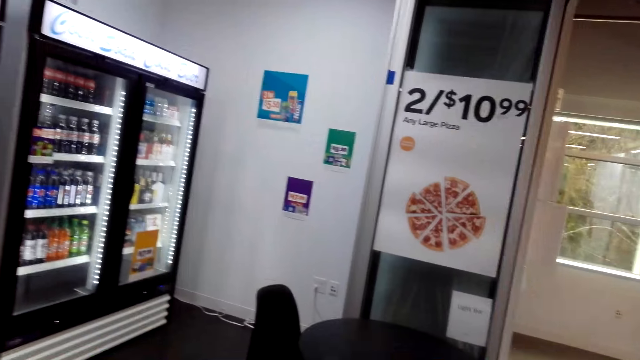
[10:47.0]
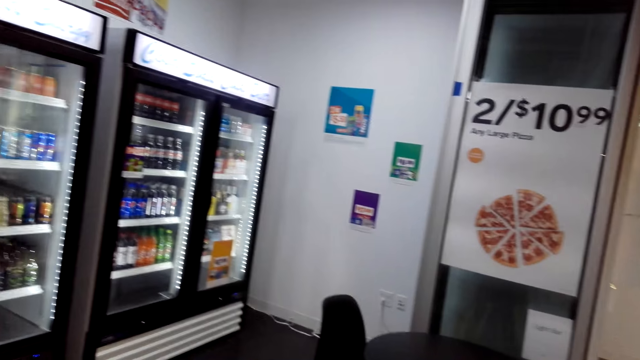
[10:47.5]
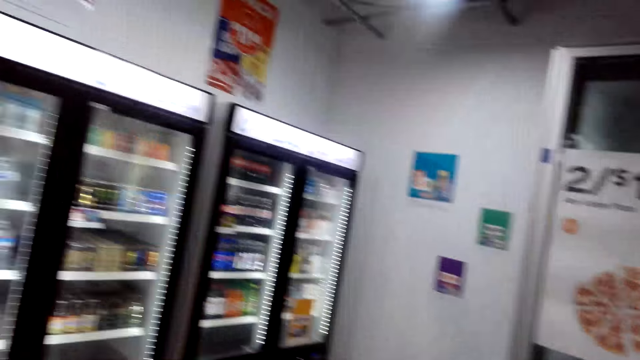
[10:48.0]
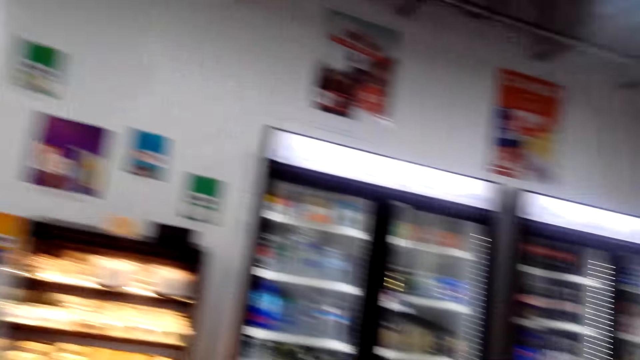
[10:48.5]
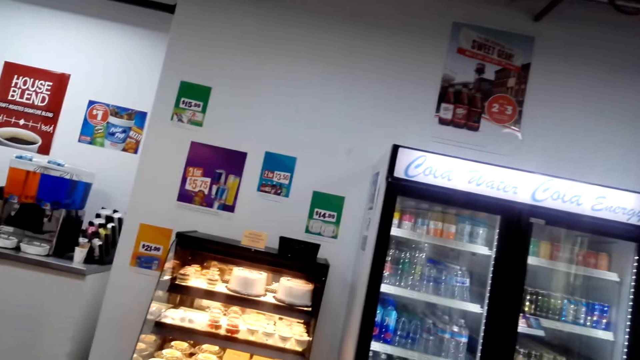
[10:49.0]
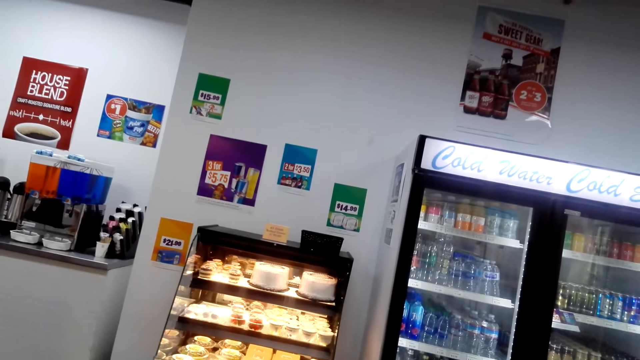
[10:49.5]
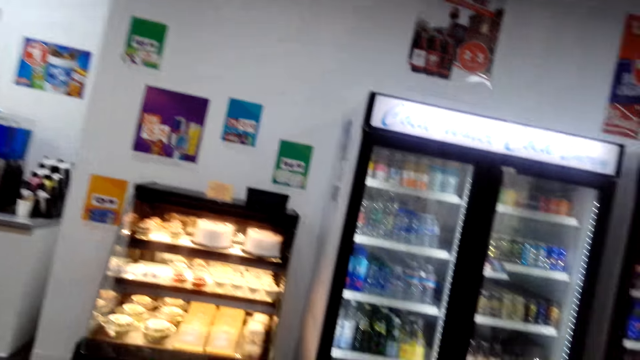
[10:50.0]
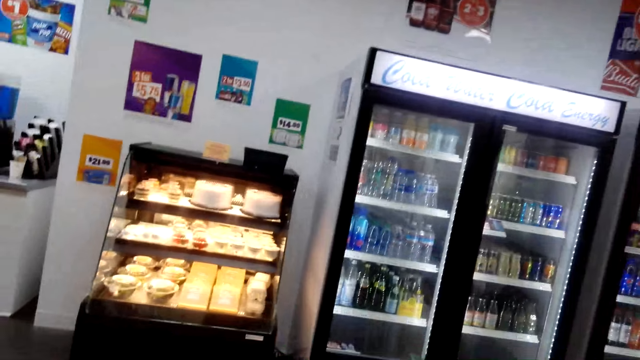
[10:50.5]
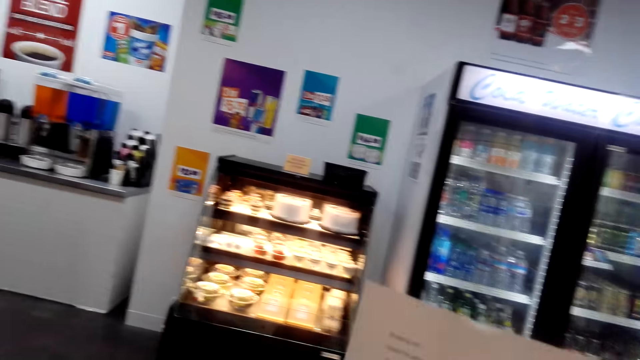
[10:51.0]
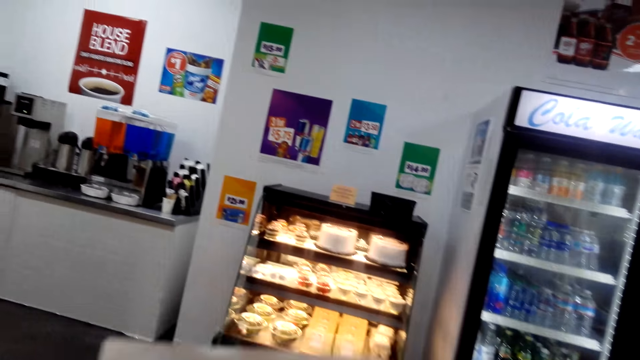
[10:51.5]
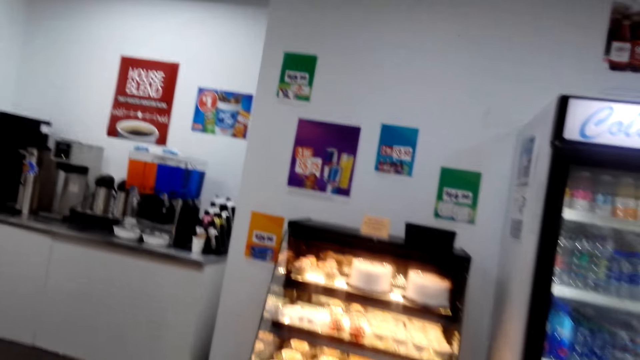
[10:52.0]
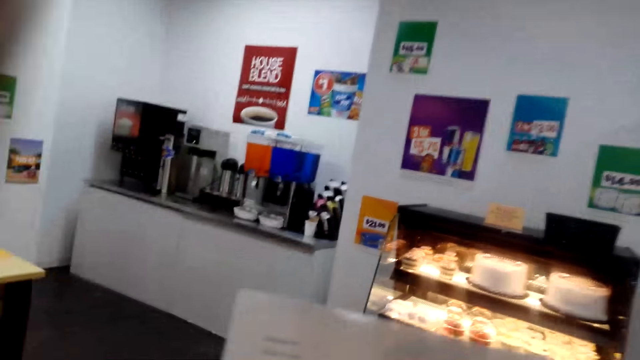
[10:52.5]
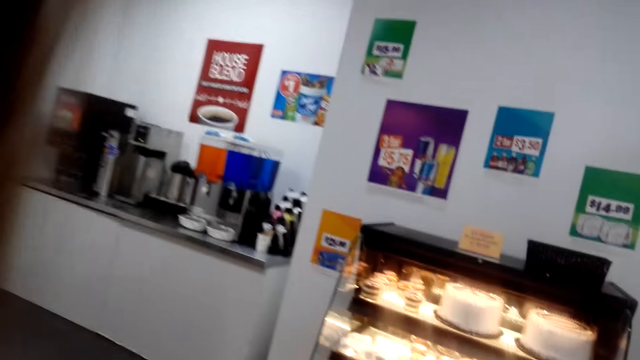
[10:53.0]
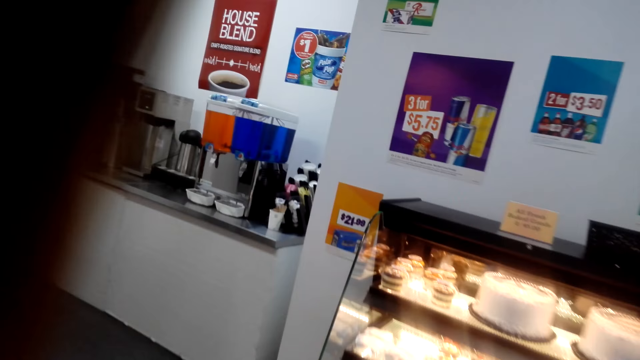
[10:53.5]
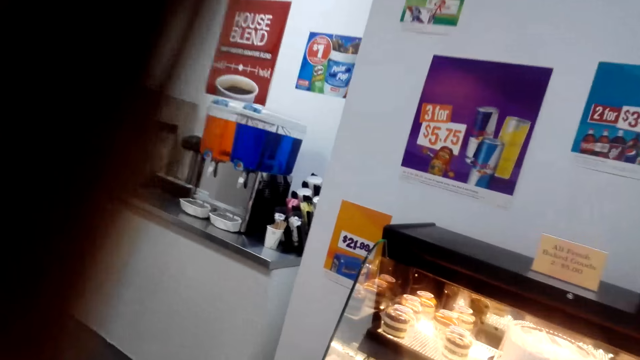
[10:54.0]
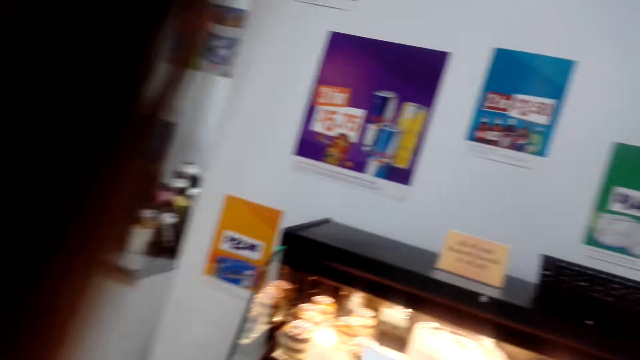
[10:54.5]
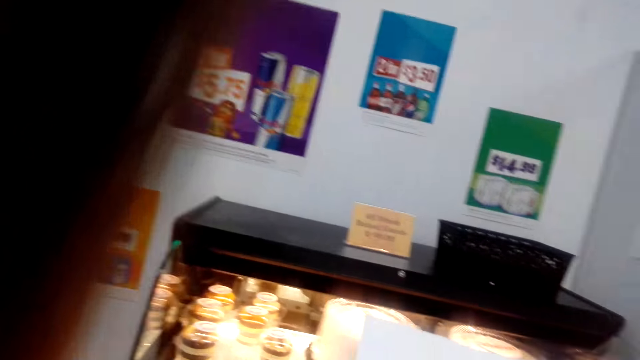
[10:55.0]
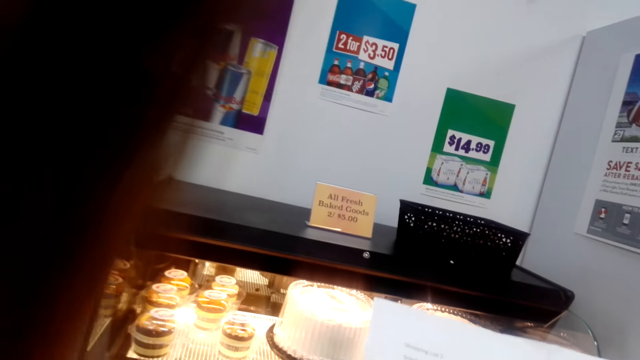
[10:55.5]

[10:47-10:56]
The camera wearer looks around the shop.

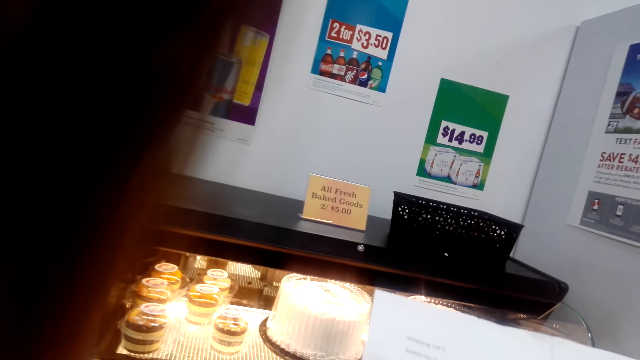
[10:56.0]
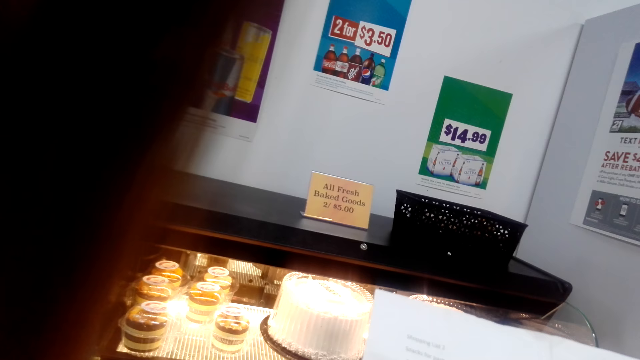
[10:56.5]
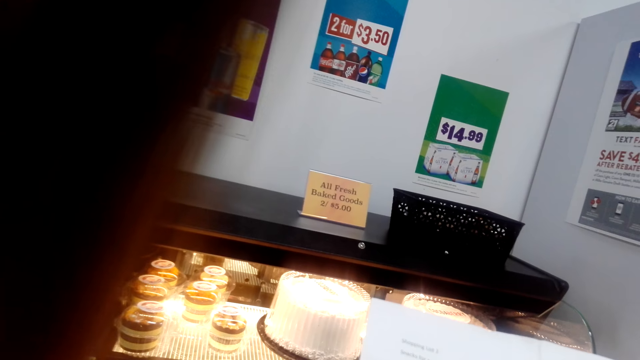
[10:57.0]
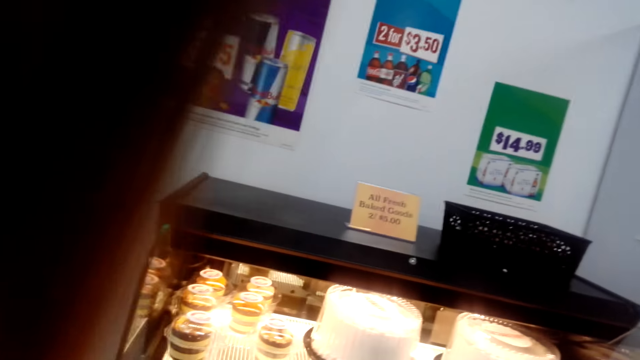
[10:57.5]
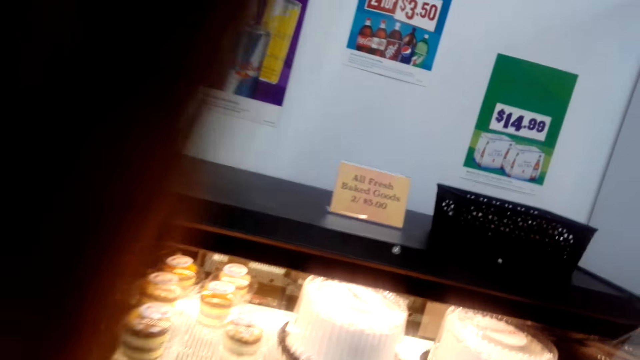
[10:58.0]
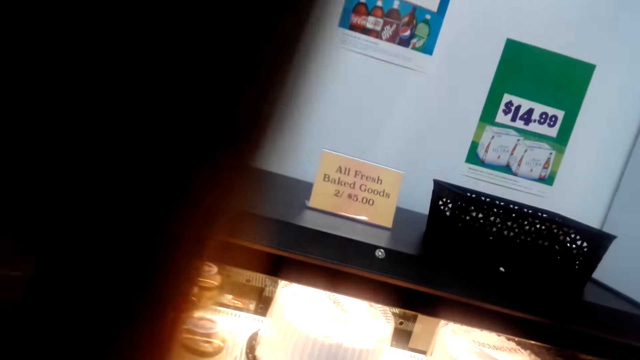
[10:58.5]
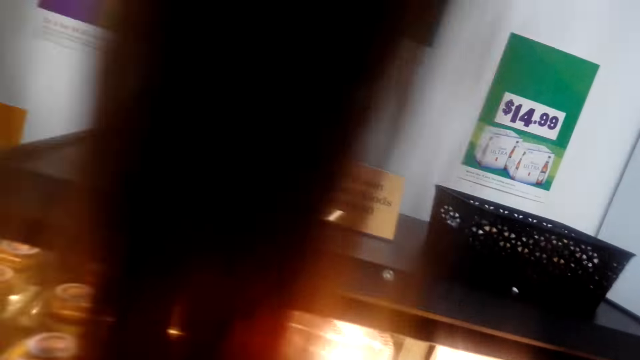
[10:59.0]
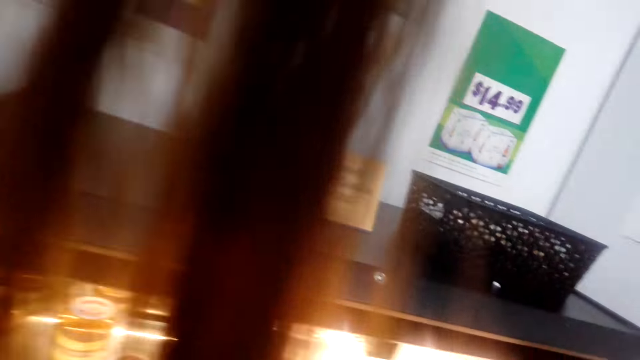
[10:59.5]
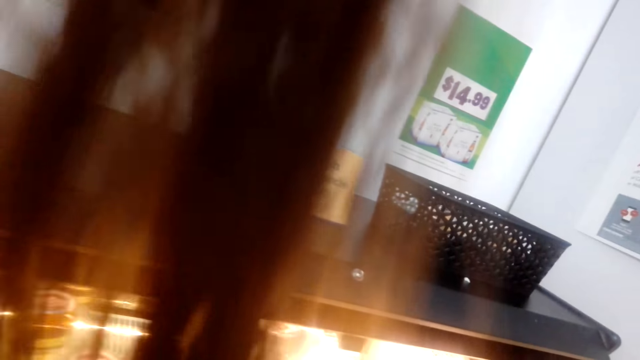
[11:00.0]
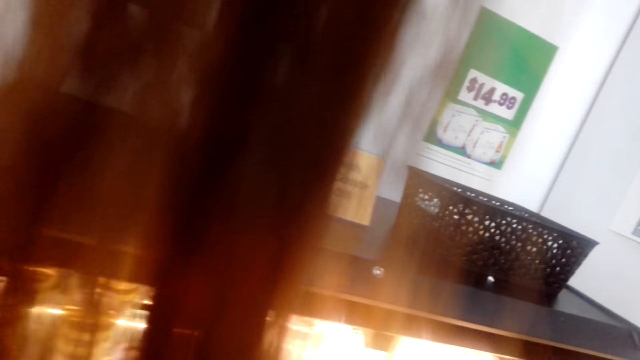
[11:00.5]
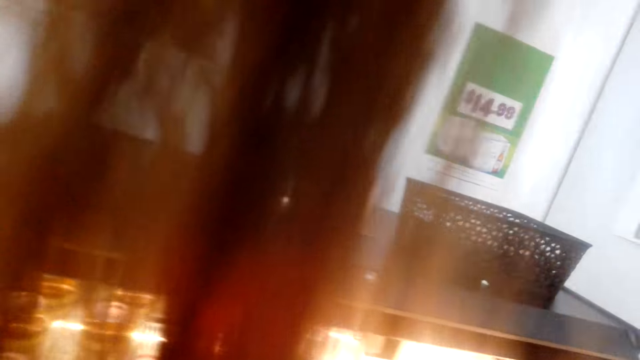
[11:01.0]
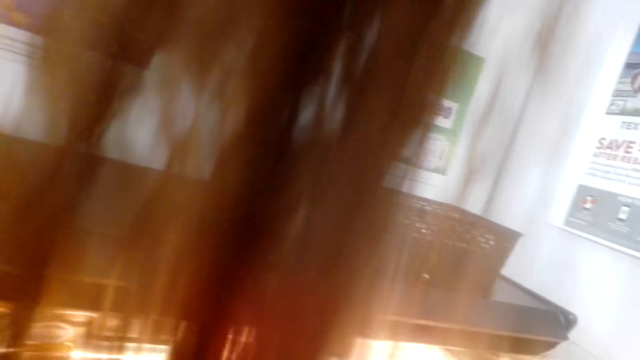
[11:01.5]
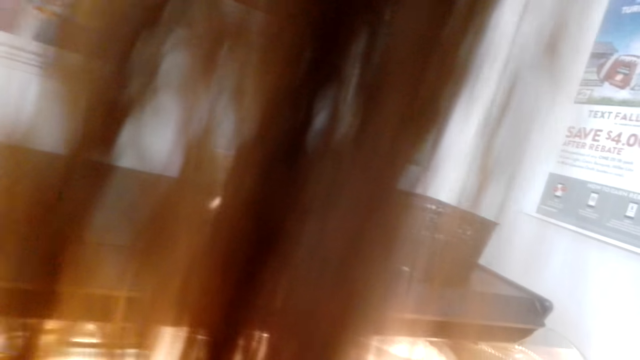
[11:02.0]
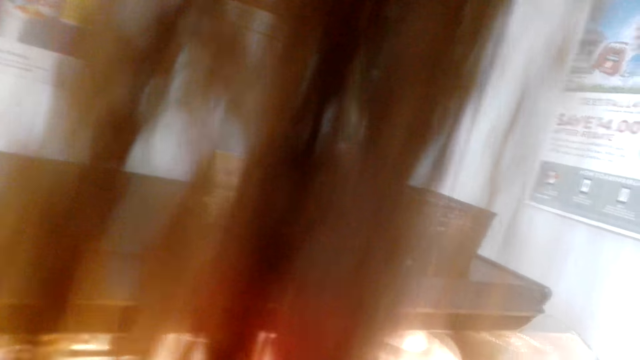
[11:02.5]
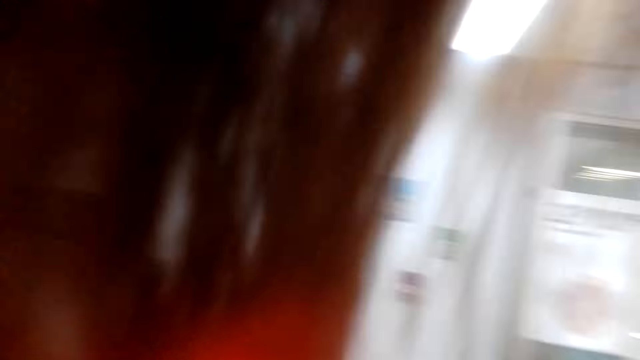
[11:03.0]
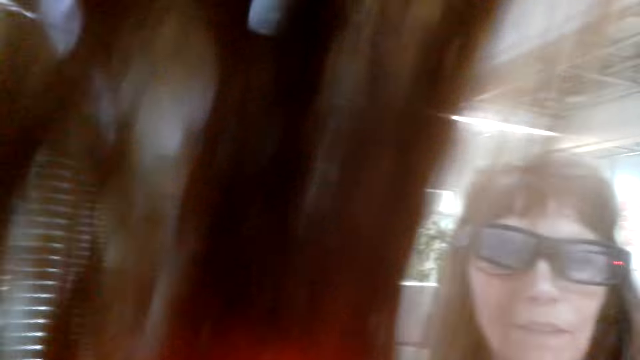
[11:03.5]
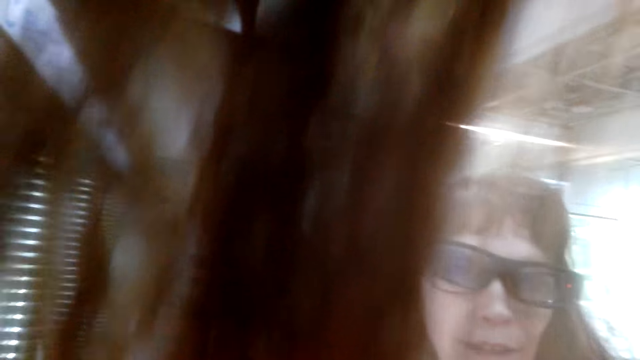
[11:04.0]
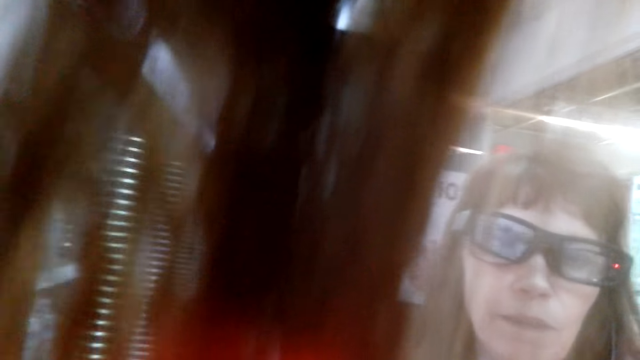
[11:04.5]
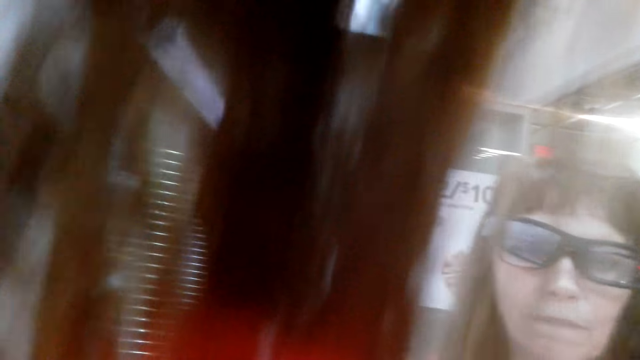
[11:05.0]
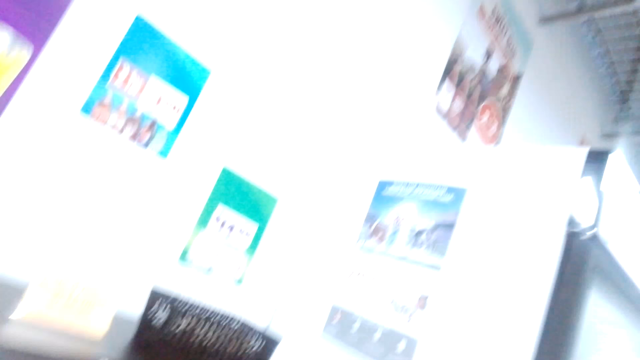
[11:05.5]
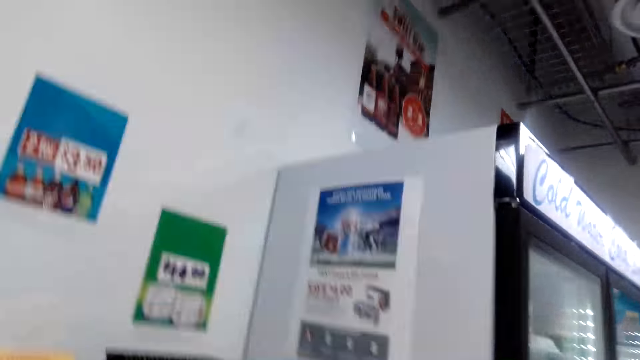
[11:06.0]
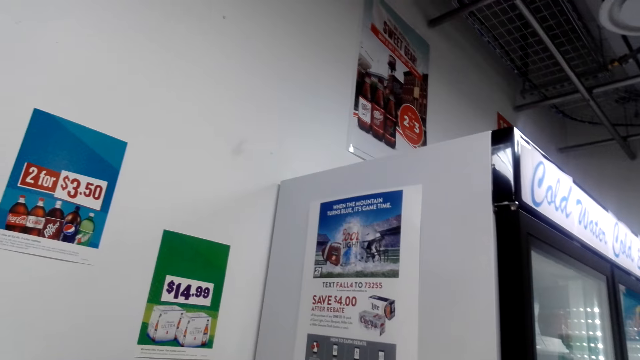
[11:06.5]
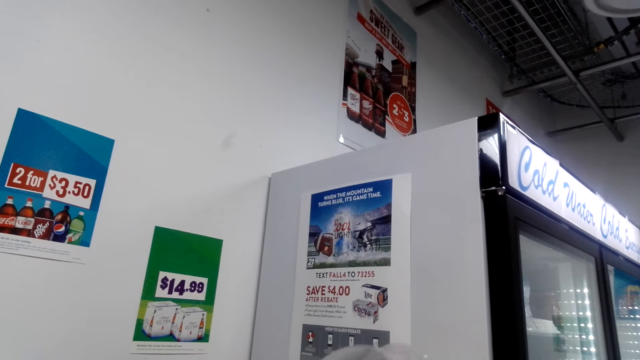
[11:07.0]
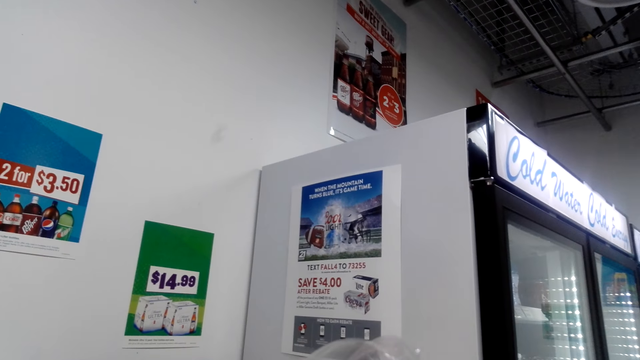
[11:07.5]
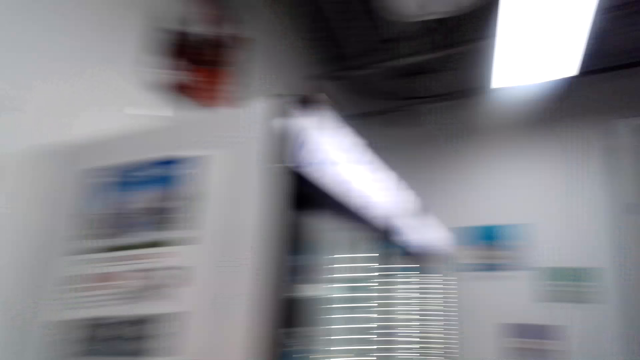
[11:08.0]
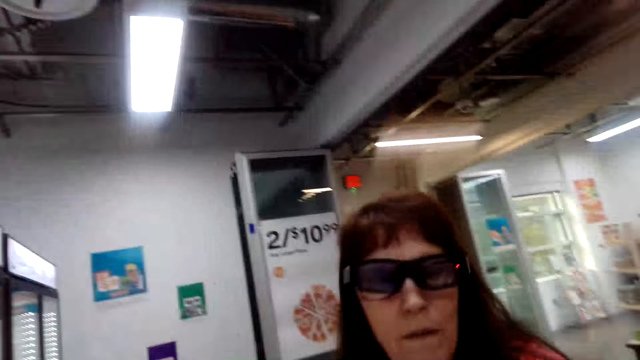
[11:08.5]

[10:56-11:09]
The camera wearer stands on the floor. They talk. A lady talks. The lady talks to the camera wearer.
